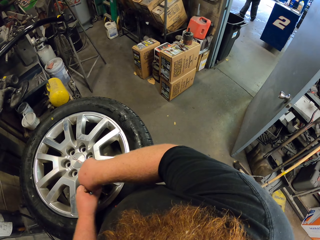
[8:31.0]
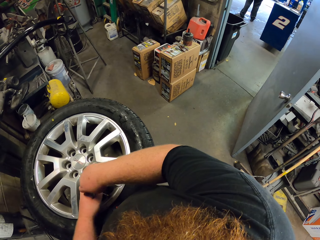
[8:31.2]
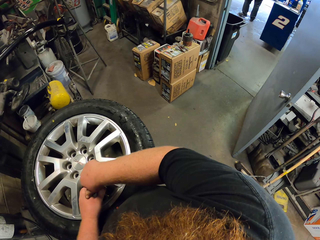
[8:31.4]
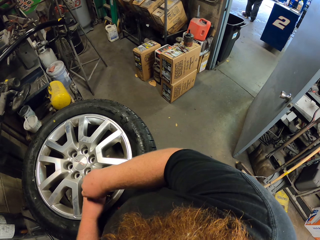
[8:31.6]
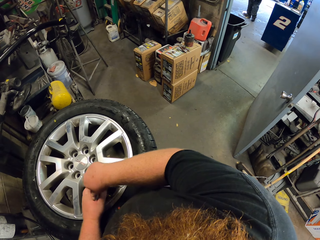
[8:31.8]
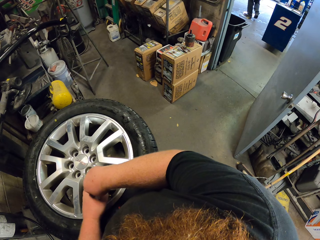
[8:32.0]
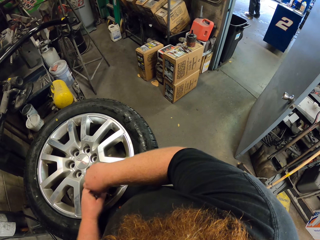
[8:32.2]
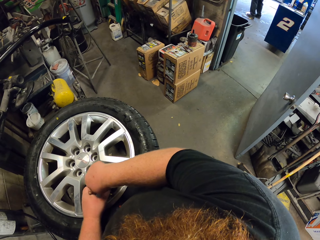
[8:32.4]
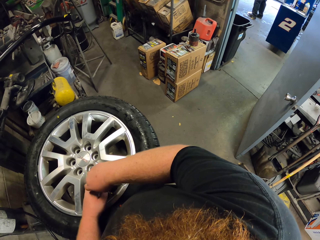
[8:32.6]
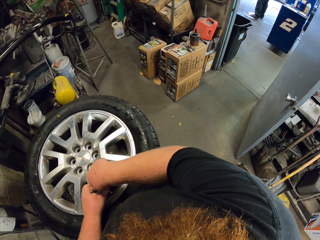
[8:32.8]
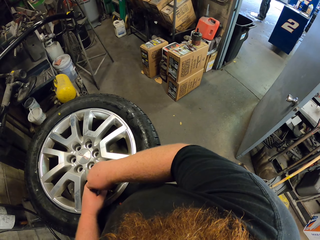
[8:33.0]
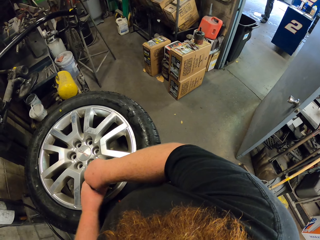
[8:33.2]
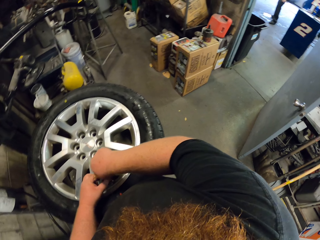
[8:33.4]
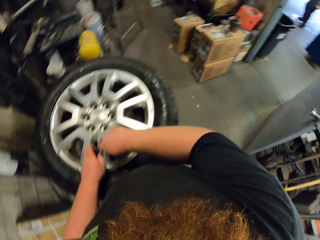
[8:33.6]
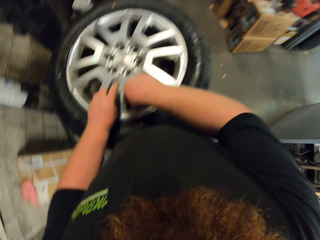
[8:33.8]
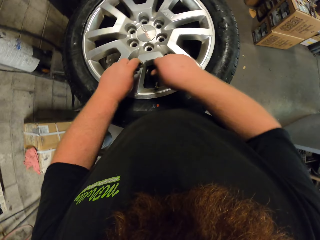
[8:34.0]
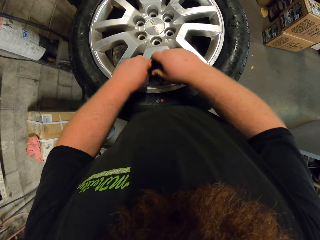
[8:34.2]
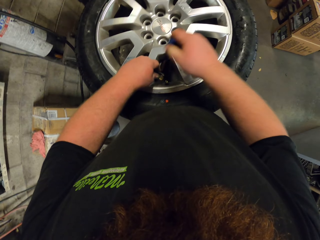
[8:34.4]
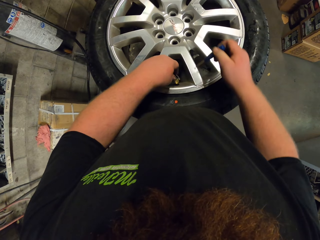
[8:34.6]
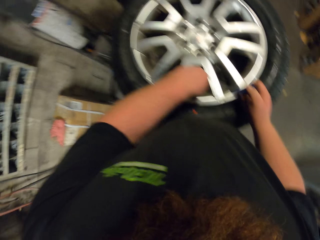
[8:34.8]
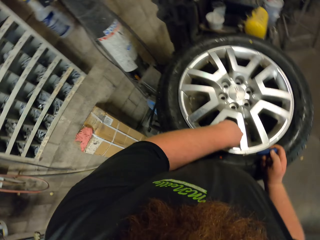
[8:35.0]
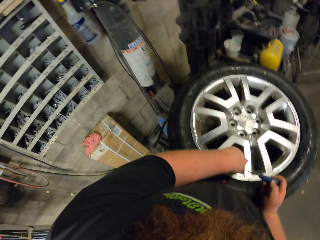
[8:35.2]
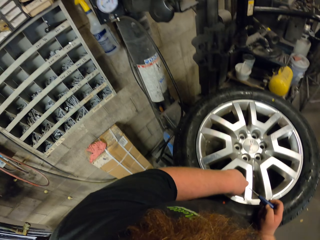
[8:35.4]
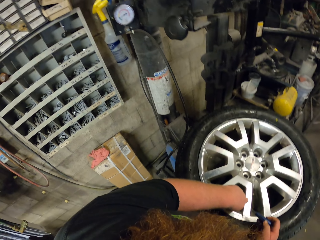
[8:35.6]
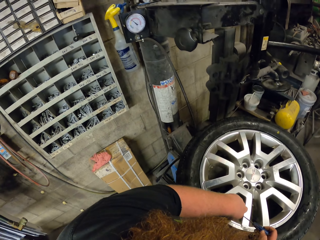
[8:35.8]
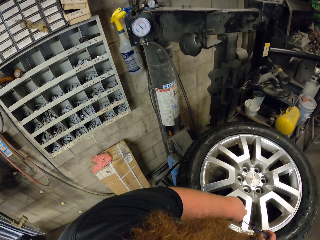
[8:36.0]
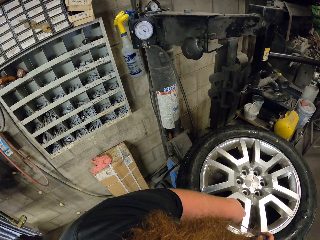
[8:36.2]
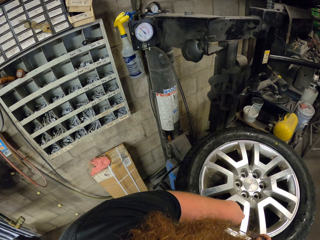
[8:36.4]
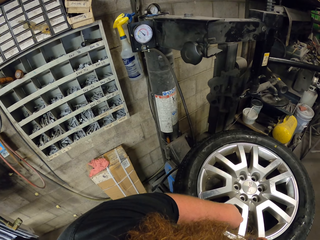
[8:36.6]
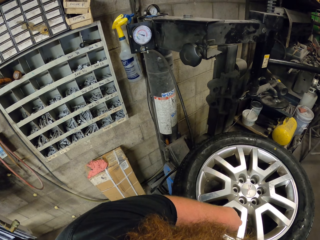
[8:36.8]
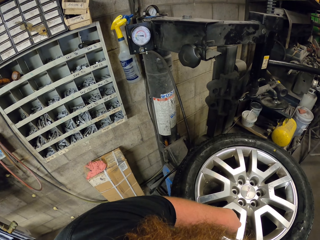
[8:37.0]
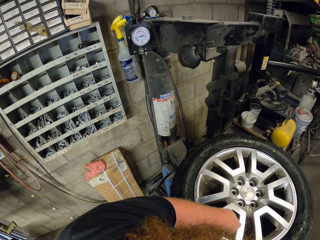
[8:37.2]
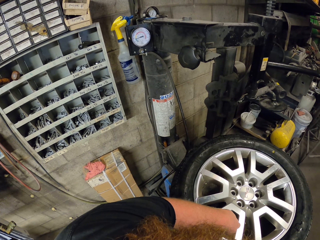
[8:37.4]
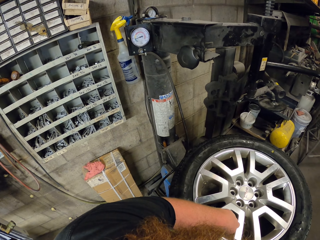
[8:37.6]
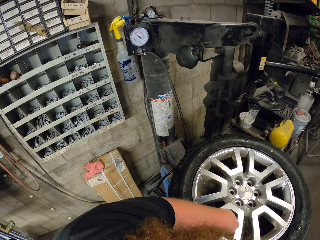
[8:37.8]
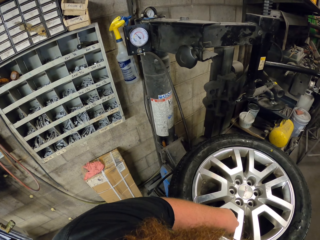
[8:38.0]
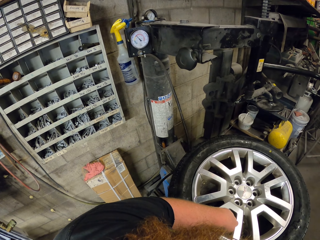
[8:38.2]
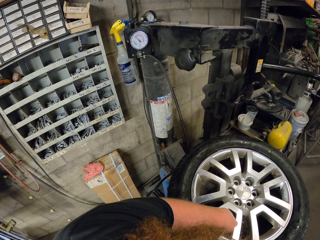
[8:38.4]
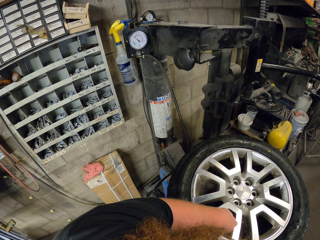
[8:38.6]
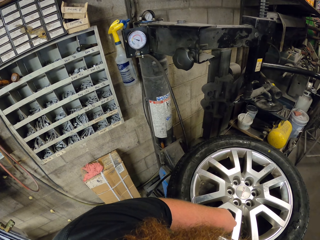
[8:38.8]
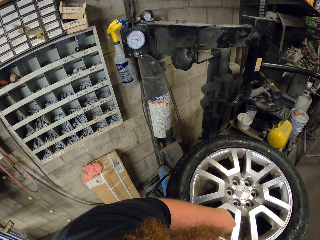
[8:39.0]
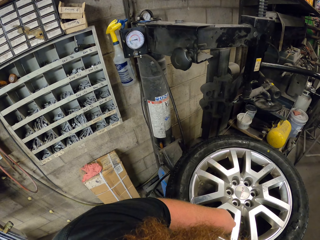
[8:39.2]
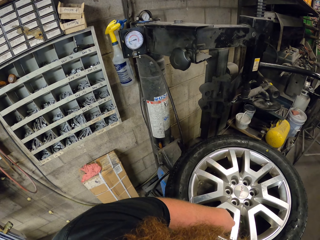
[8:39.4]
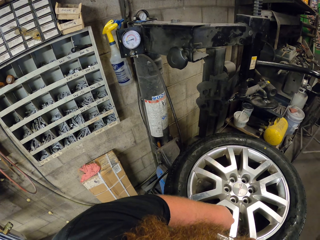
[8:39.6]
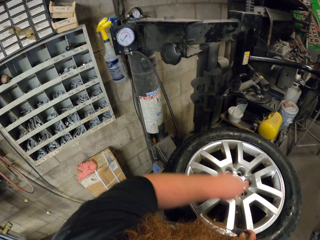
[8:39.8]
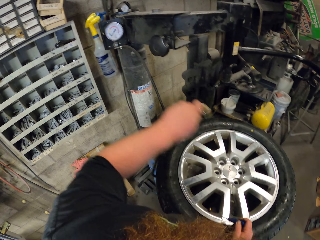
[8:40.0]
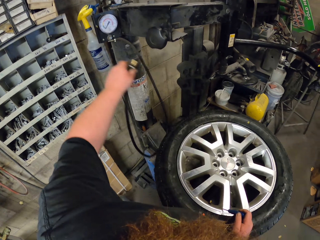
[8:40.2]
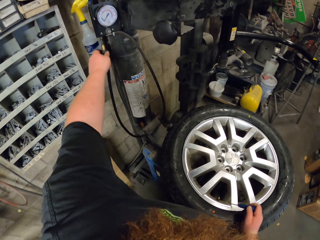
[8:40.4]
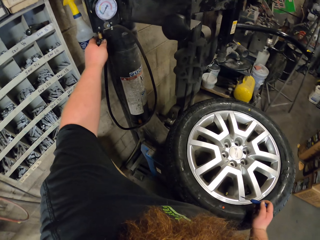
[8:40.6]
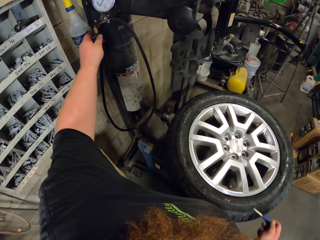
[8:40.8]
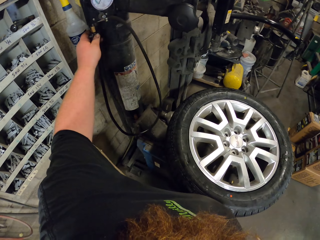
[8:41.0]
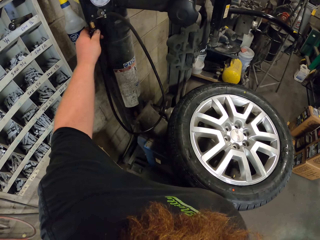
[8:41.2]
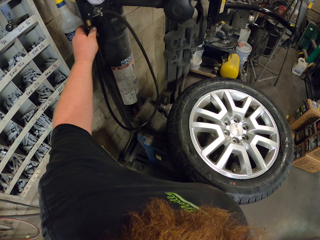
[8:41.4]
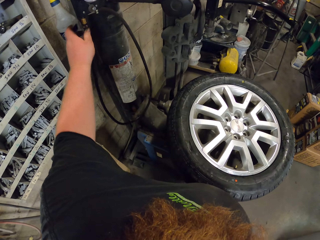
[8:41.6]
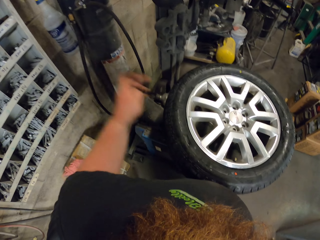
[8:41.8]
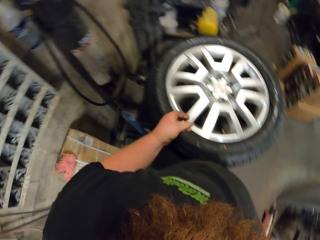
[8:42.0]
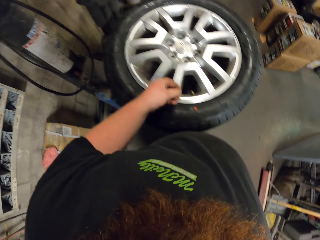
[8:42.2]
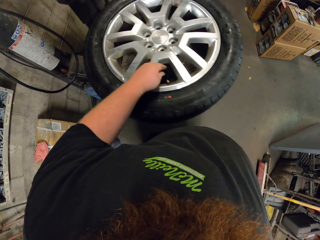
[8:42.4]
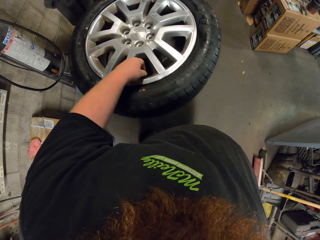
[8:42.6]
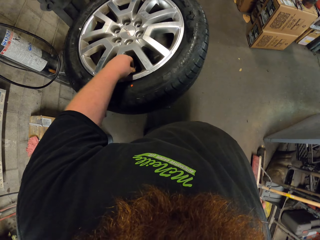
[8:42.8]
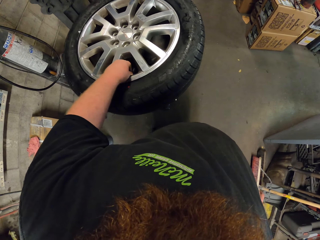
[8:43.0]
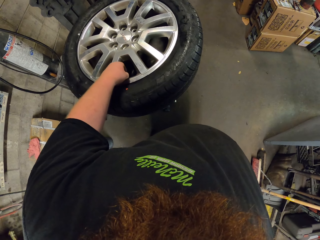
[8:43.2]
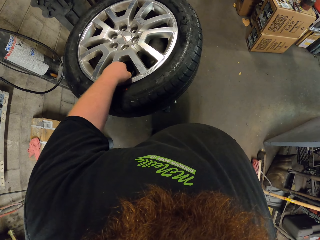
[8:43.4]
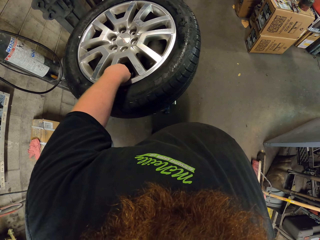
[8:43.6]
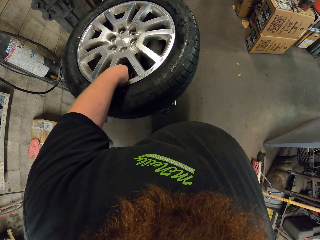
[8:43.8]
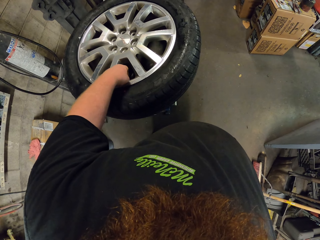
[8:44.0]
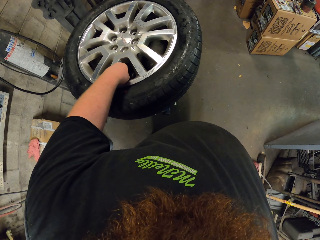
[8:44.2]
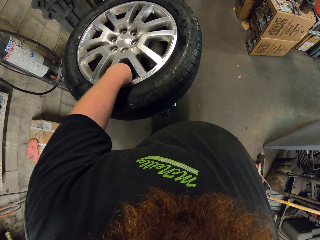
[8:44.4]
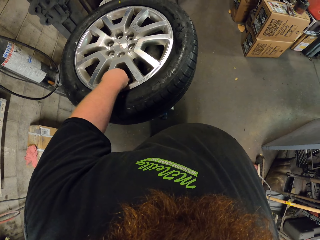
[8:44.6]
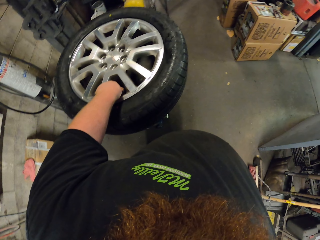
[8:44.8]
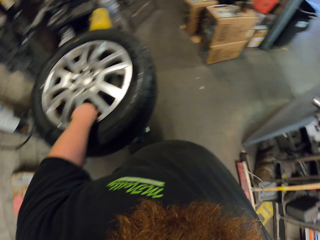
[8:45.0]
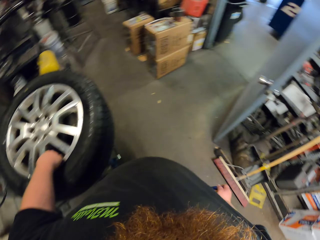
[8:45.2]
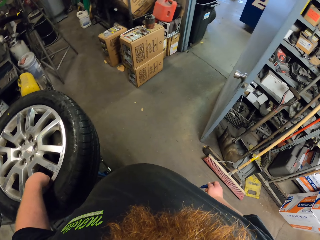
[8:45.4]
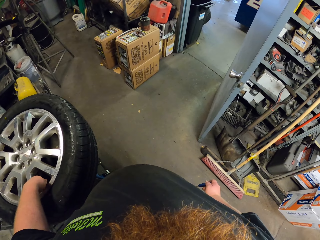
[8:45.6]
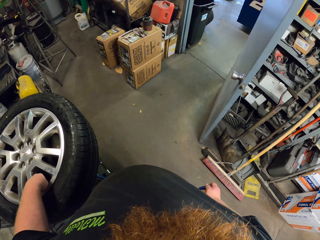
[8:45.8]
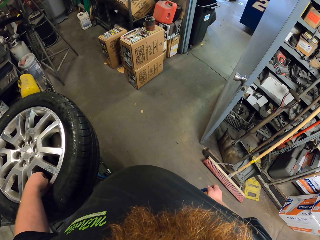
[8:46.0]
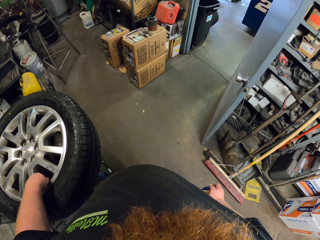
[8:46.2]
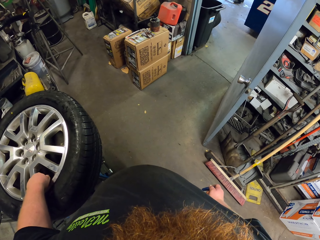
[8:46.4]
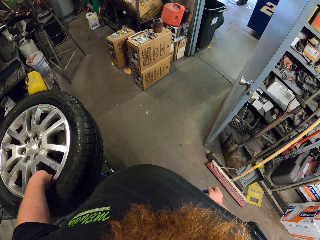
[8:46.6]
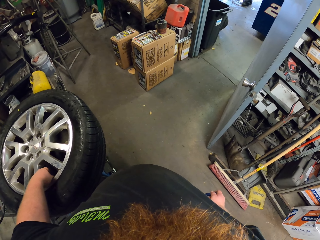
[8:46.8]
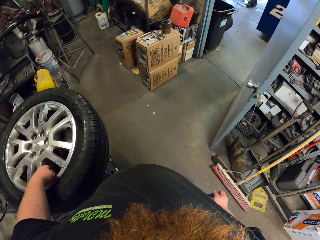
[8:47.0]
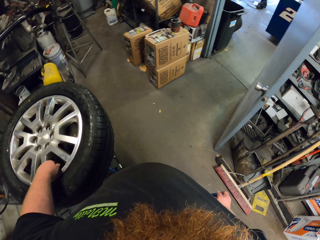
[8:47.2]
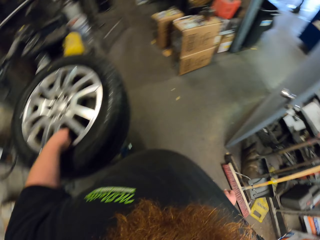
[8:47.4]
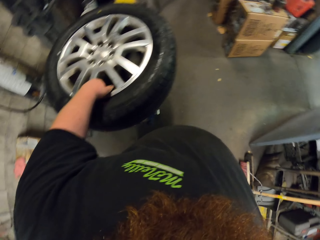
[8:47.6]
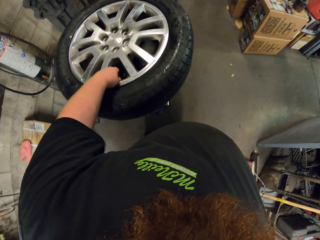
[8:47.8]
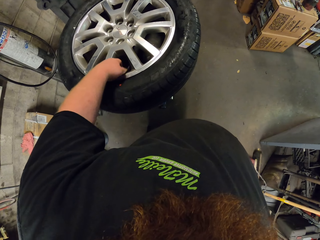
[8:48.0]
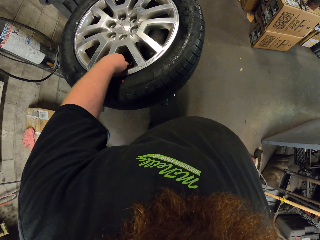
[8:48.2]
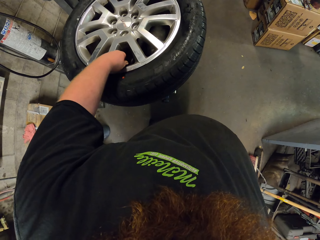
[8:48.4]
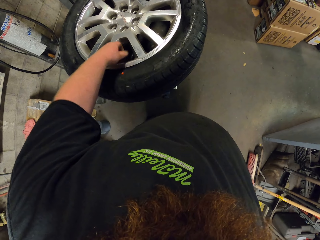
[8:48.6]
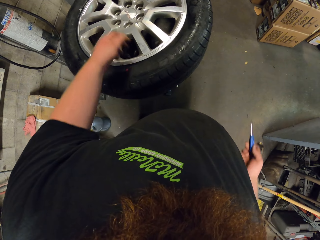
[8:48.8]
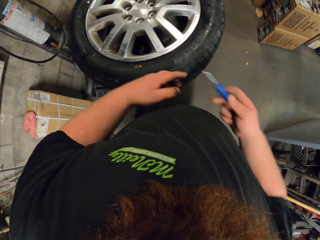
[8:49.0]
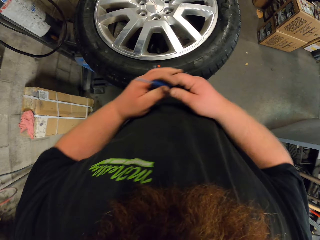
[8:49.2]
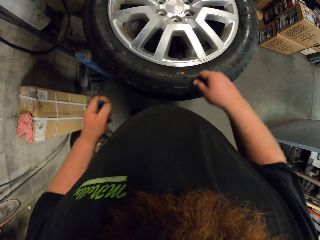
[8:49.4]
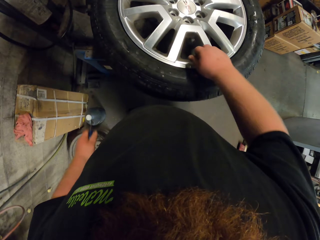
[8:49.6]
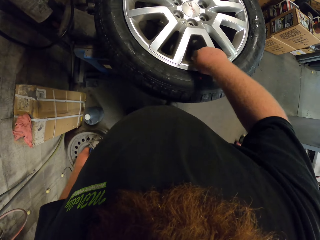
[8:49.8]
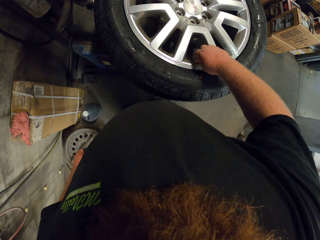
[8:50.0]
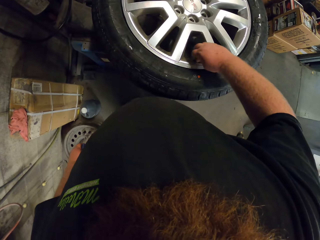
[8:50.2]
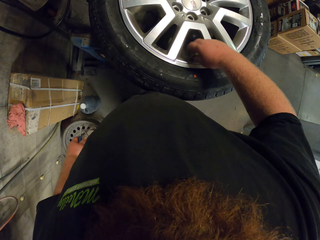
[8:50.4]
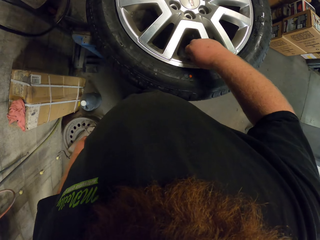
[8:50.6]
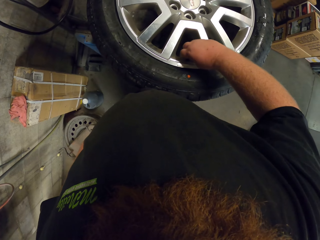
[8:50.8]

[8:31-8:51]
The camera wearer adjusts something in his hands. He screws something. He places the cable away. He unplugs something from the tire and hangs it on the cylinder. He tightens something. He adjusts the tire. He looks around.
